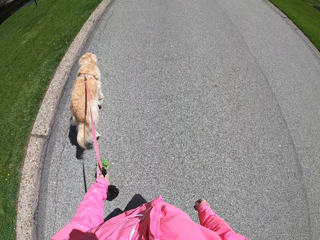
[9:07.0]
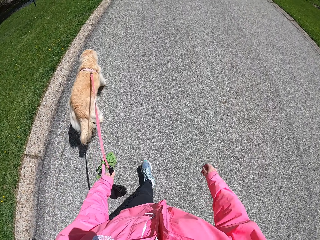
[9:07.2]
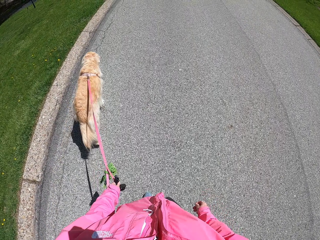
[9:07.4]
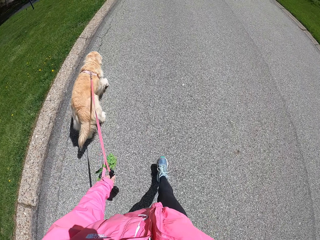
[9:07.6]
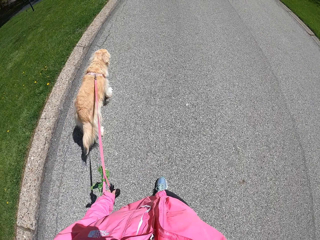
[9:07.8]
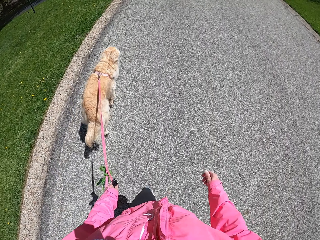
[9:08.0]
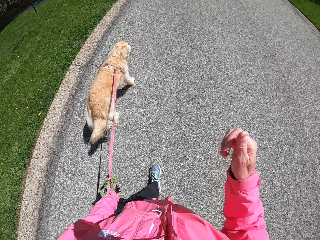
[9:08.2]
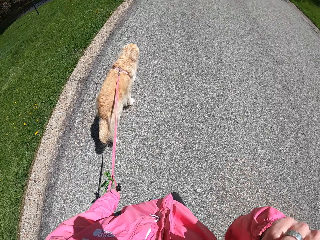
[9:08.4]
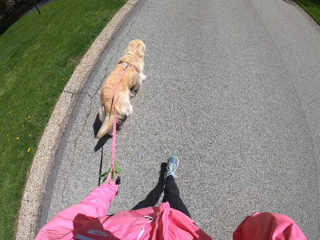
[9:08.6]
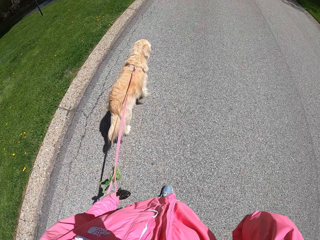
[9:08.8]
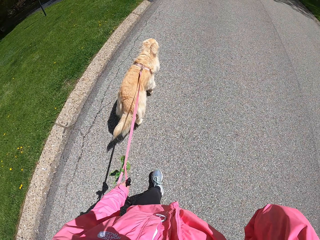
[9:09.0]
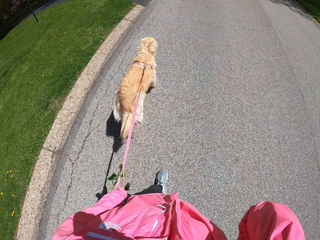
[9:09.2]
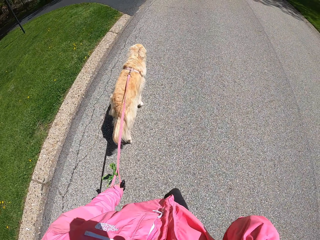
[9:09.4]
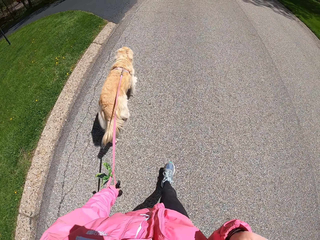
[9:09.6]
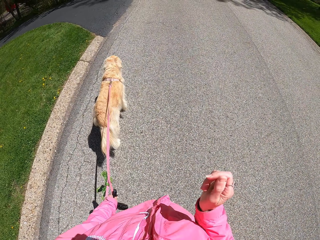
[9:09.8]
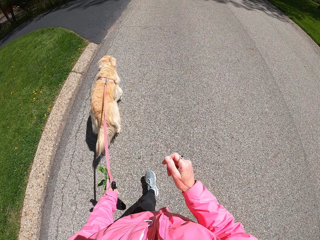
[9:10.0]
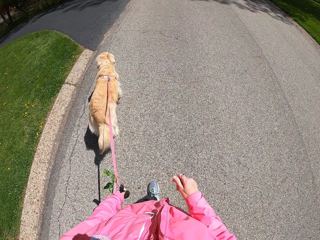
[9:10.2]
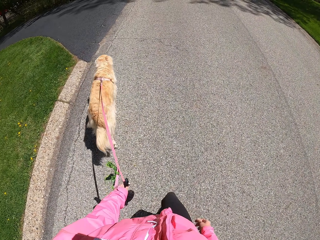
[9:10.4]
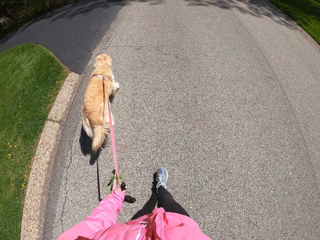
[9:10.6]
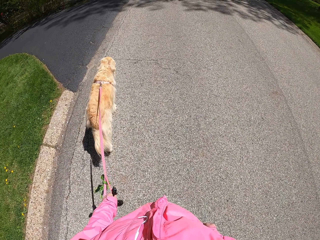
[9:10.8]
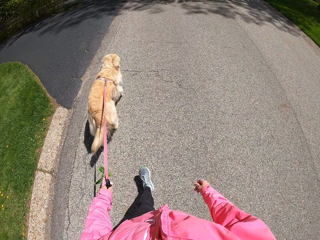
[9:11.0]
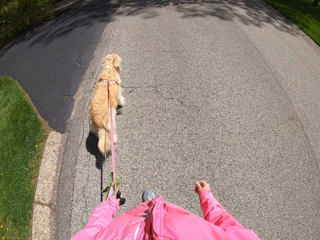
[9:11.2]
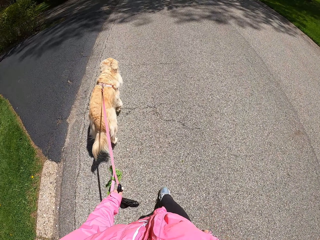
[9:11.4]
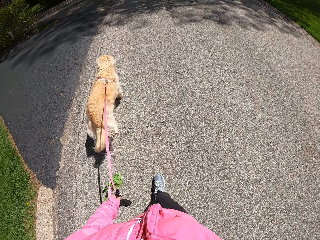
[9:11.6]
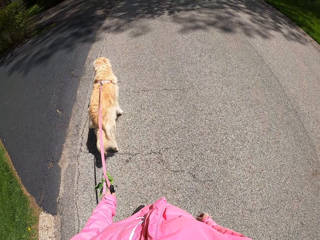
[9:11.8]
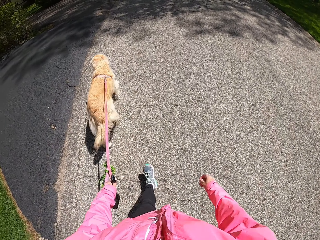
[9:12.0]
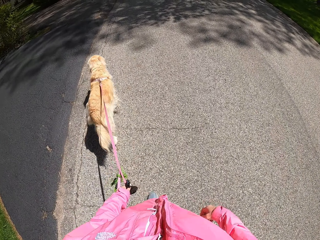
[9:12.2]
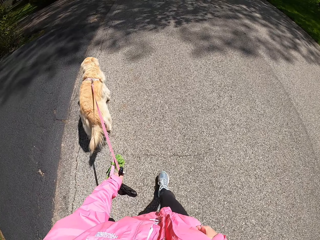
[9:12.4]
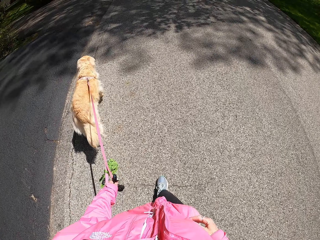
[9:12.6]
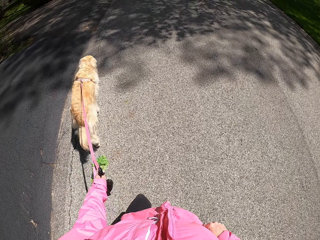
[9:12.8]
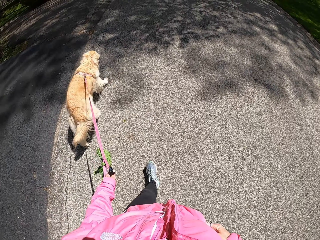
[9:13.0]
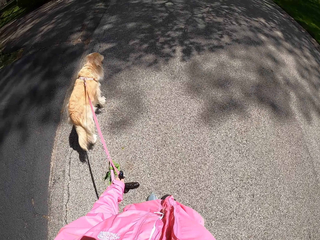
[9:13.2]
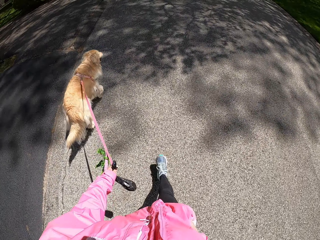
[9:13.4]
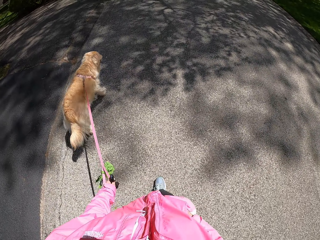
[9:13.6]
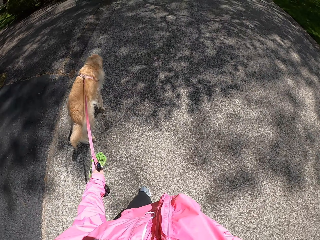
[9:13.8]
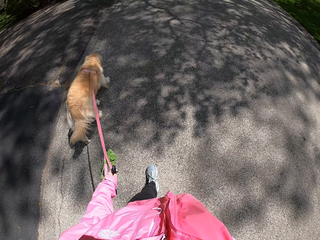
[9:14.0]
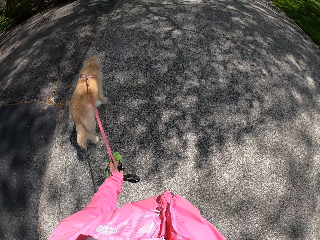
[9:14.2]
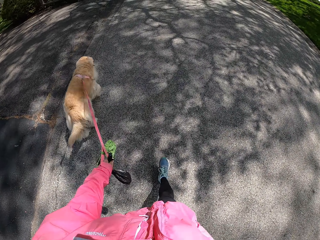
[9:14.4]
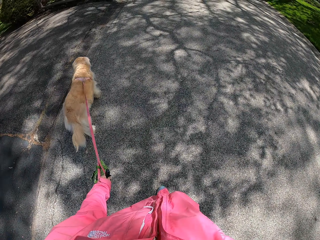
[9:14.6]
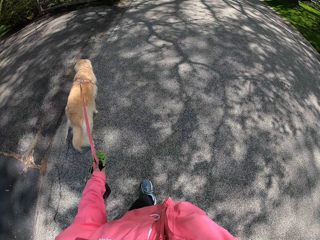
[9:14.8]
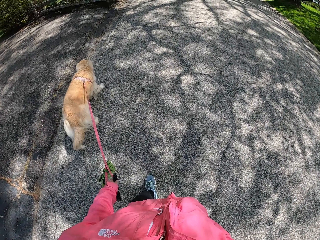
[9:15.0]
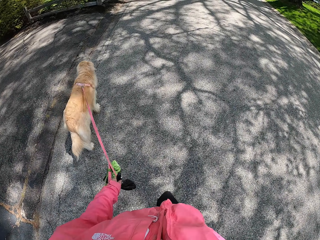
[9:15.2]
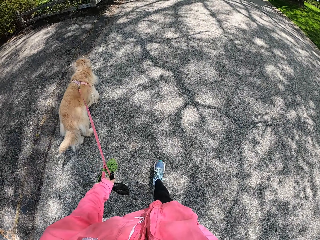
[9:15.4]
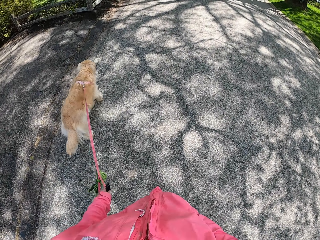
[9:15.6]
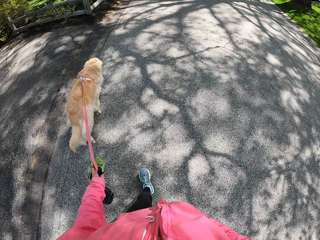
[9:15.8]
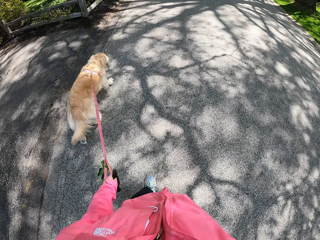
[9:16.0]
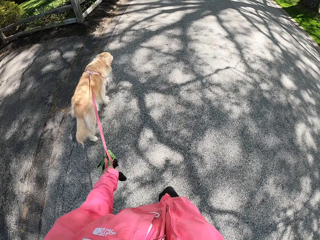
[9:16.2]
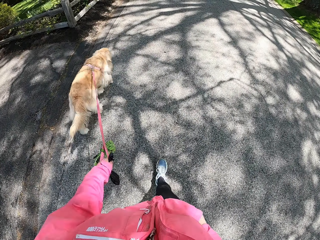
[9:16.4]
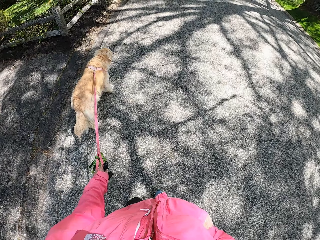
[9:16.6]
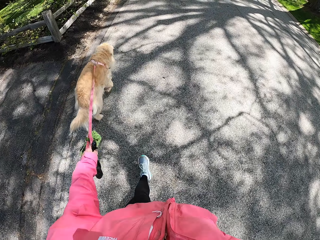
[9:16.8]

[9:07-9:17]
The camera wearer touches something. She raises her hand.

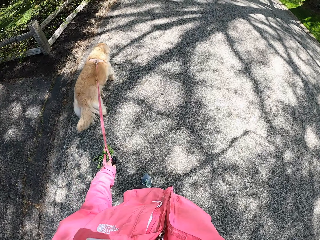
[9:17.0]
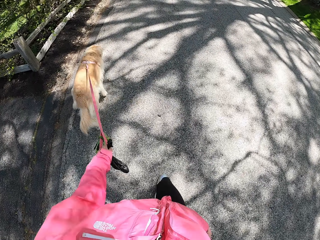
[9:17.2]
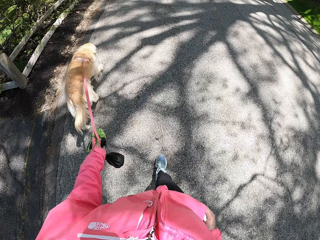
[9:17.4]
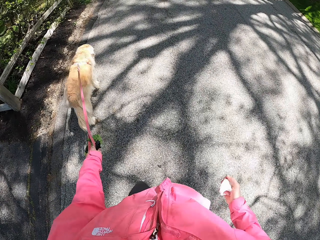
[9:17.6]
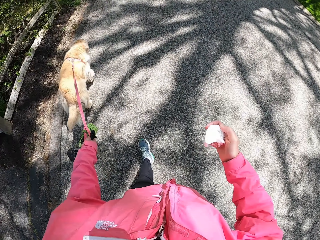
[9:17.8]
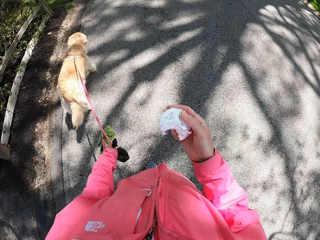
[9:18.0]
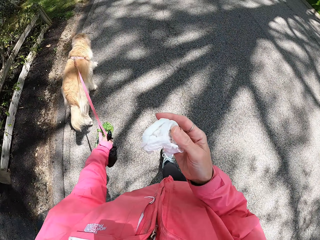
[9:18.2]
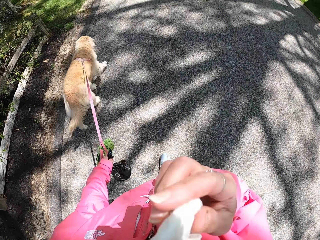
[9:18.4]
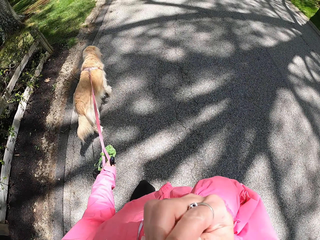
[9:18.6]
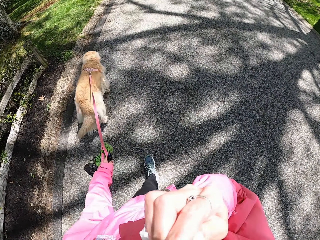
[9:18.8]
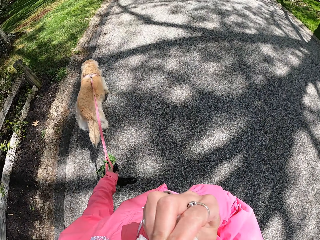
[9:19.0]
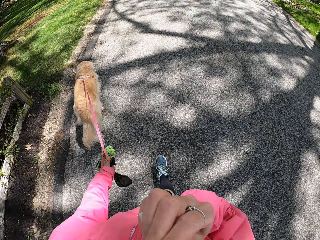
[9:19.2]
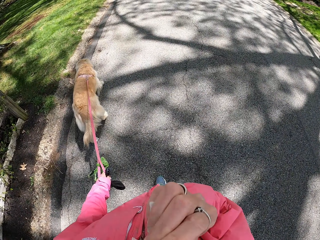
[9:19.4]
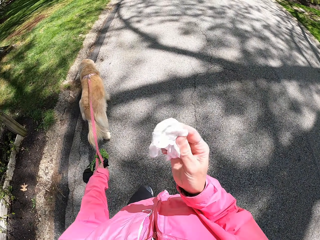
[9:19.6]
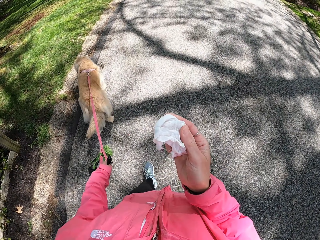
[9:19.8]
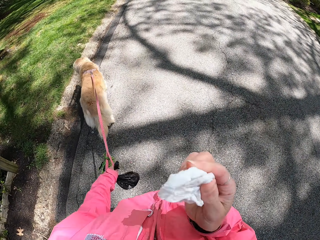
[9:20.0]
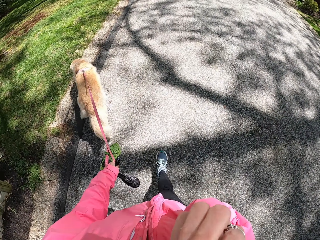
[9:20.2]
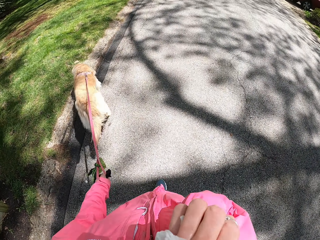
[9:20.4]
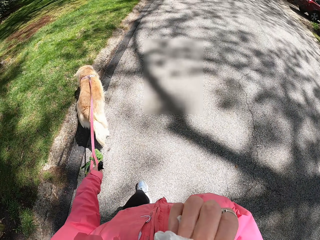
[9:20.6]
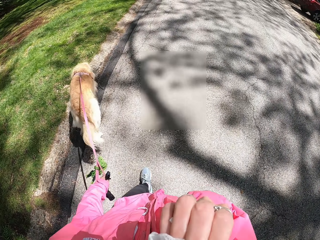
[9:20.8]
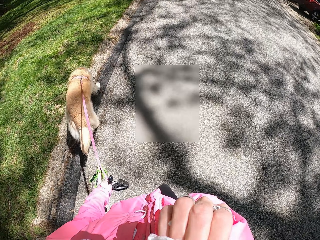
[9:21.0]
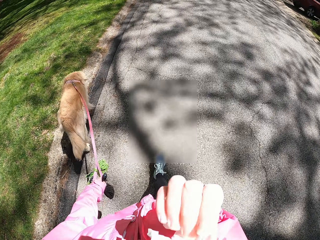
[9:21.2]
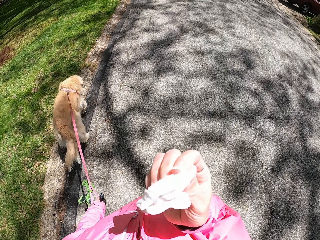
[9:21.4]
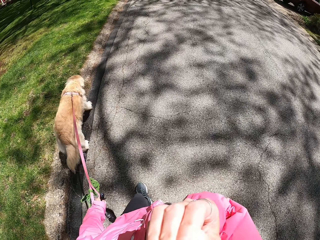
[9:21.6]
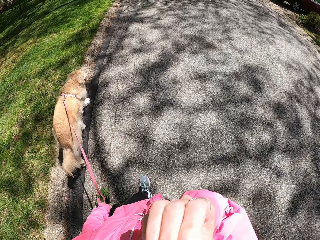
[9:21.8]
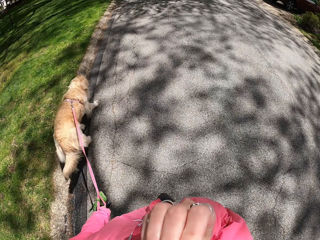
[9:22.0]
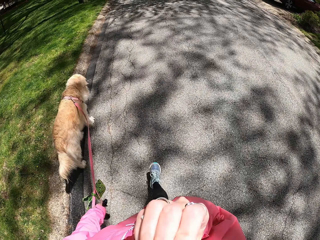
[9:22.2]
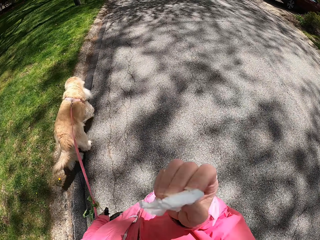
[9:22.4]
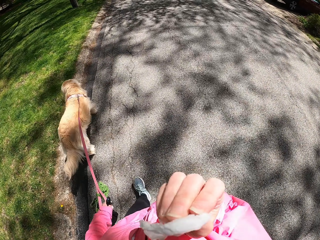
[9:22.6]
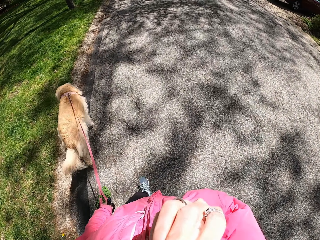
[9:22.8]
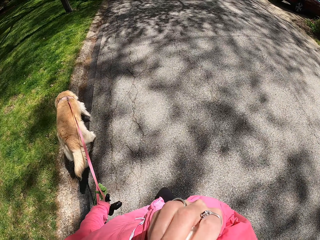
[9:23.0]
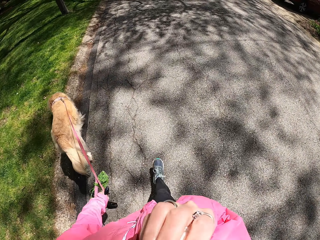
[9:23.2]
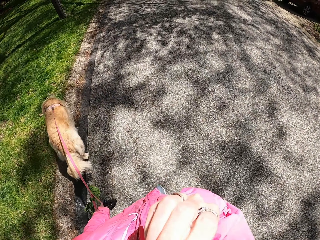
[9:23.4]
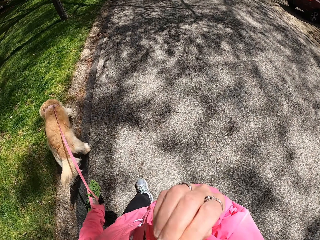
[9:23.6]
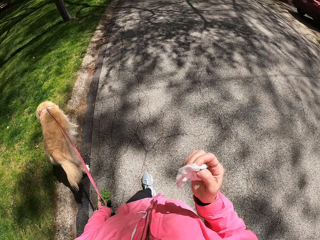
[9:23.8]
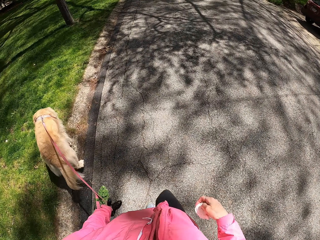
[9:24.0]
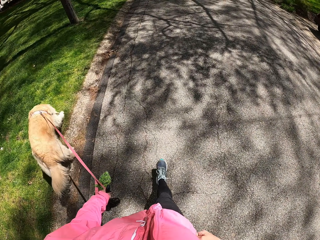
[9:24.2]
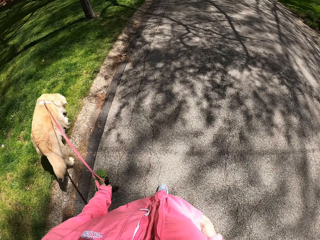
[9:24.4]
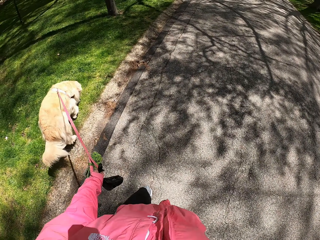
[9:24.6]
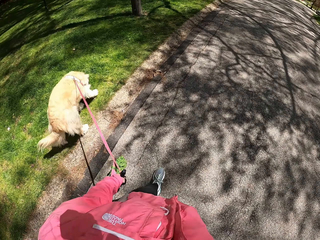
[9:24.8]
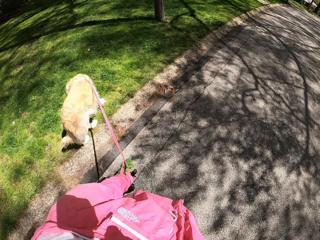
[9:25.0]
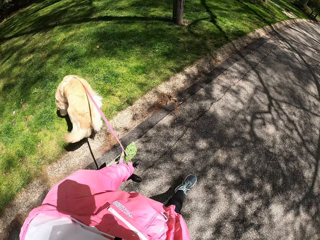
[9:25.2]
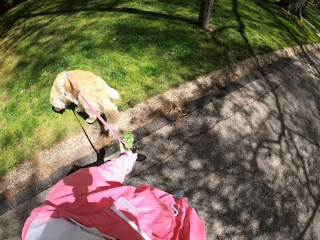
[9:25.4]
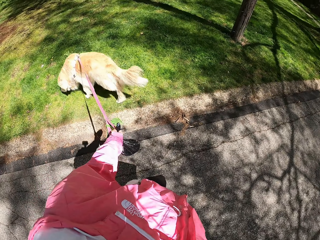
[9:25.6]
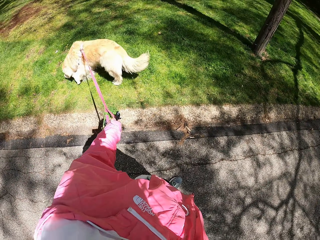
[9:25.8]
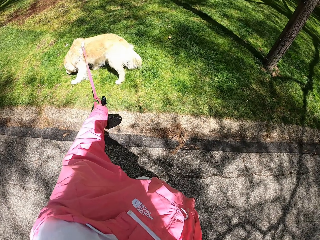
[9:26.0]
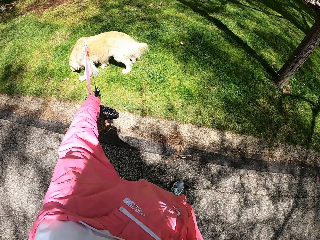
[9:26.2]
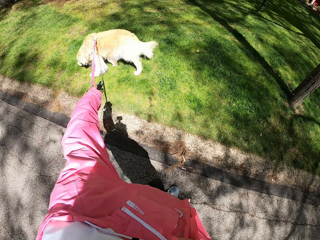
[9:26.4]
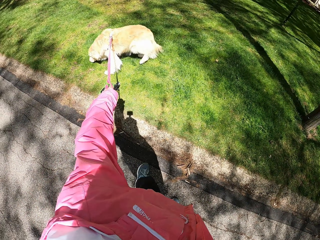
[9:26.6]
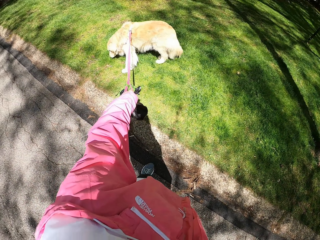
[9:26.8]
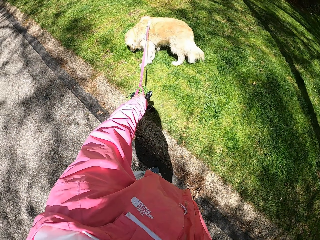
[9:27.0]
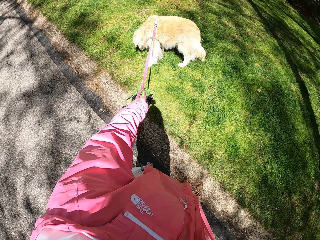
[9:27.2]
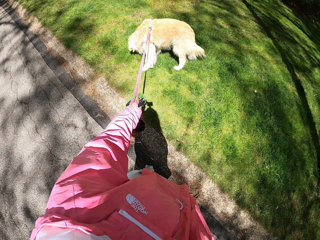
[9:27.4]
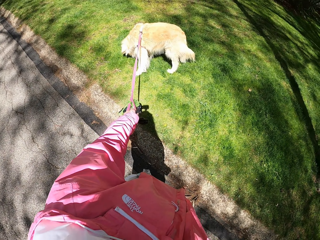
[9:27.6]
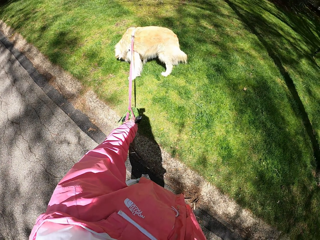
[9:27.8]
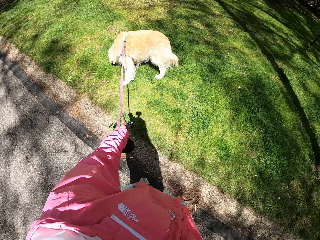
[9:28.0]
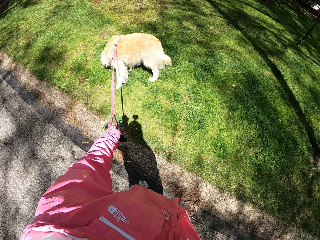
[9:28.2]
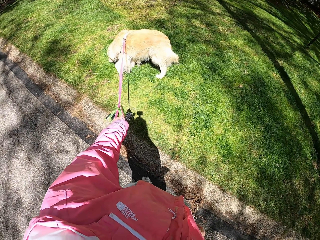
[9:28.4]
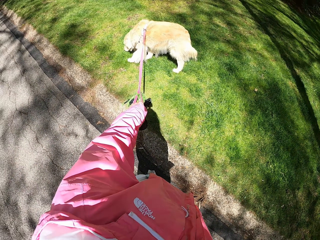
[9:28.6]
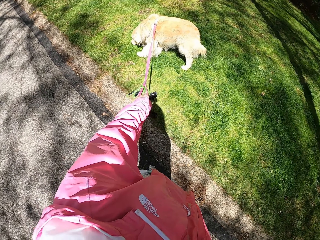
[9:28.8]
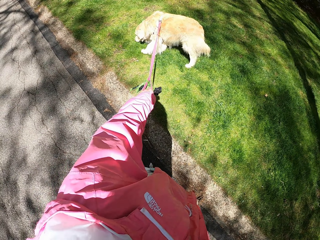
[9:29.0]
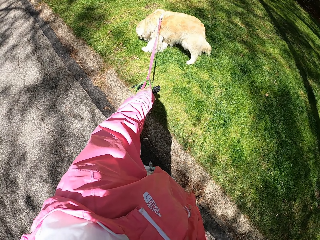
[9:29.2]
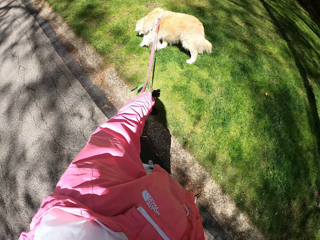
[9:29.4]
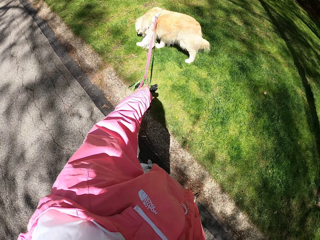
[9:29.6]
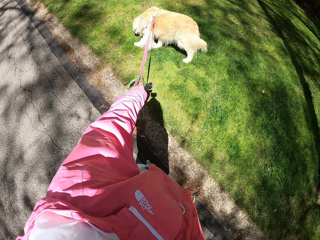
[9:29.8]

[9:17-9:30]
The camera wearer removes the handkerchief from the pocket. He holds the handkerchief. He wipes his nose with the handkerchief. He puts the handkerchief in the pocket. He holds the rope. He stands on the road.
